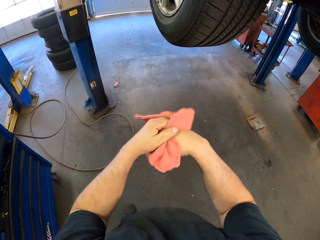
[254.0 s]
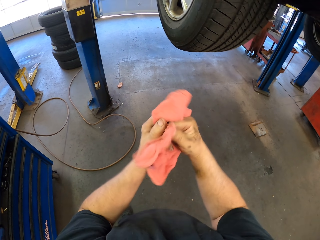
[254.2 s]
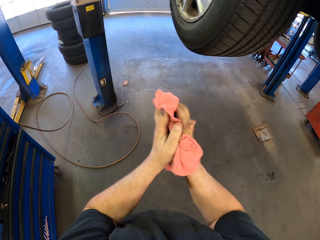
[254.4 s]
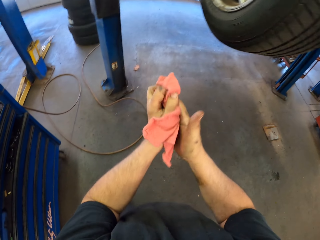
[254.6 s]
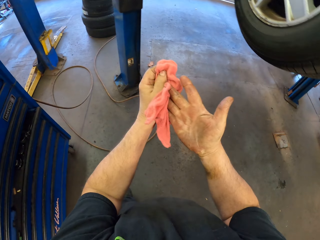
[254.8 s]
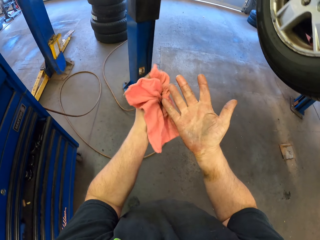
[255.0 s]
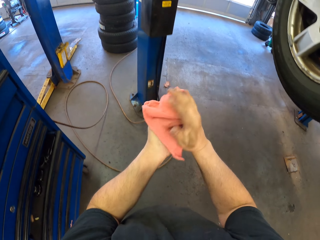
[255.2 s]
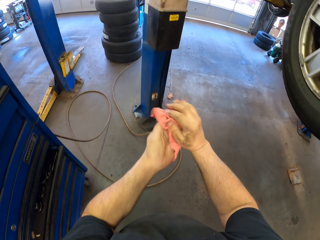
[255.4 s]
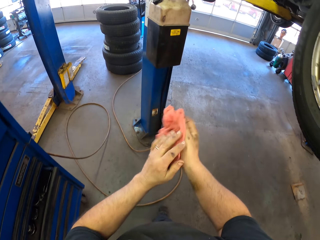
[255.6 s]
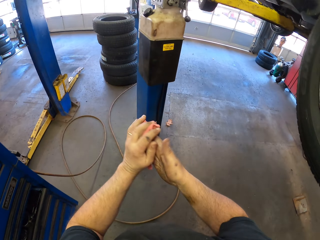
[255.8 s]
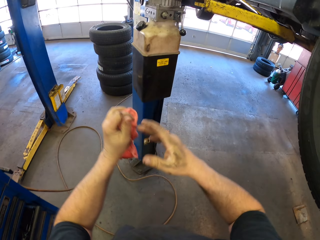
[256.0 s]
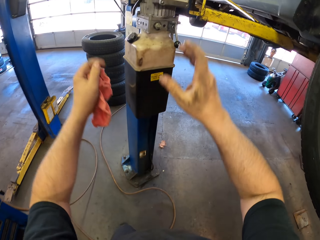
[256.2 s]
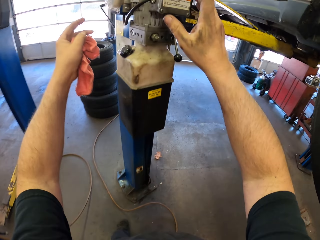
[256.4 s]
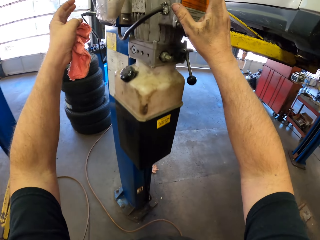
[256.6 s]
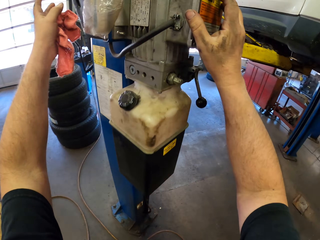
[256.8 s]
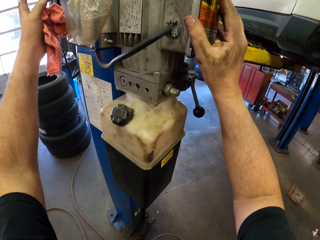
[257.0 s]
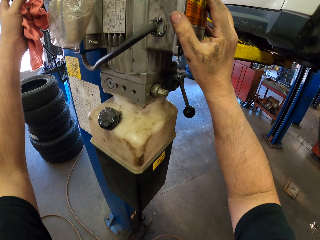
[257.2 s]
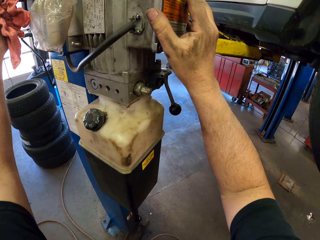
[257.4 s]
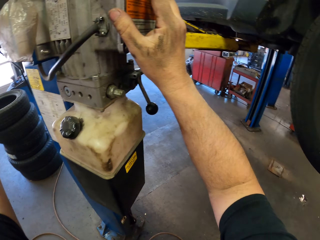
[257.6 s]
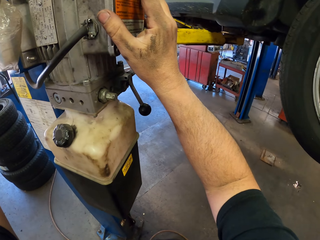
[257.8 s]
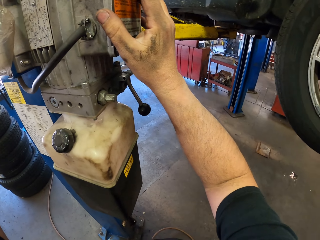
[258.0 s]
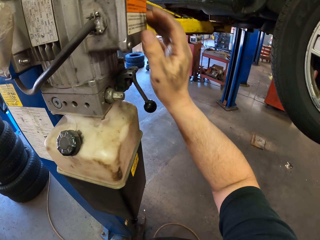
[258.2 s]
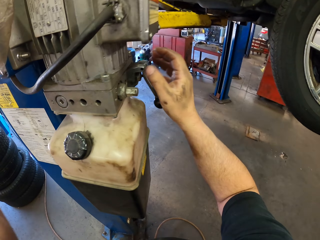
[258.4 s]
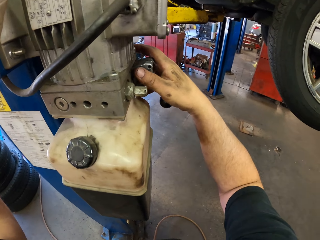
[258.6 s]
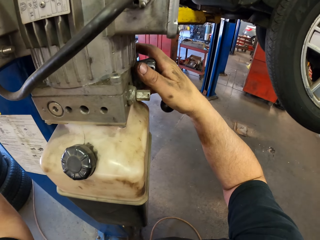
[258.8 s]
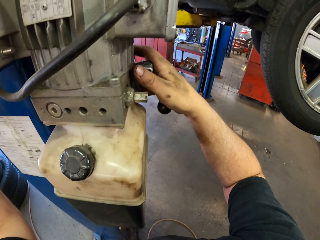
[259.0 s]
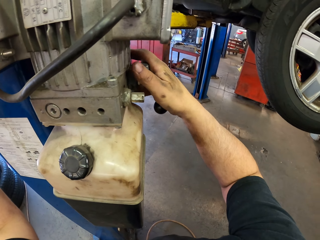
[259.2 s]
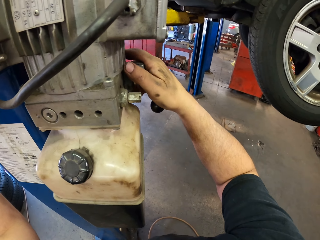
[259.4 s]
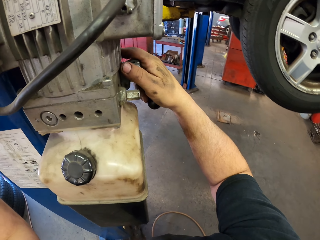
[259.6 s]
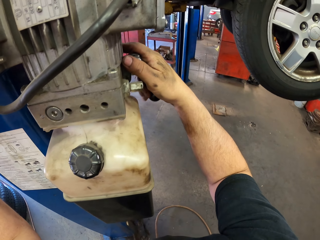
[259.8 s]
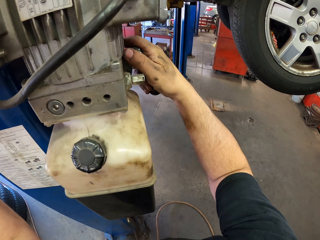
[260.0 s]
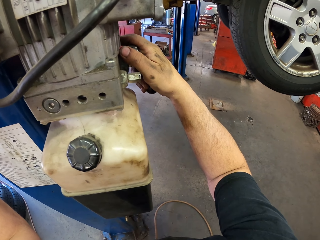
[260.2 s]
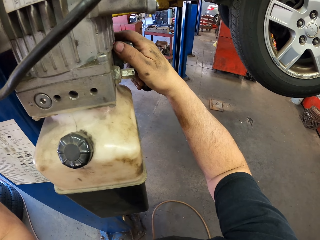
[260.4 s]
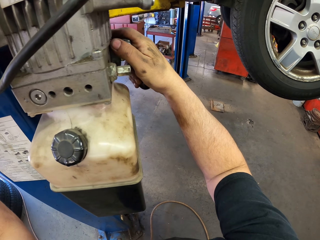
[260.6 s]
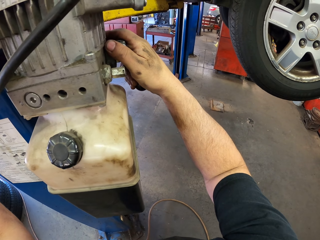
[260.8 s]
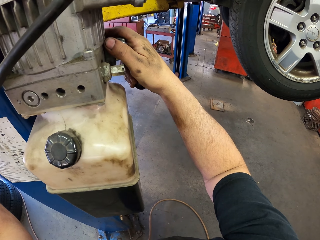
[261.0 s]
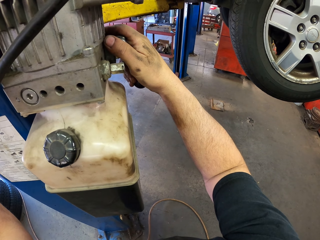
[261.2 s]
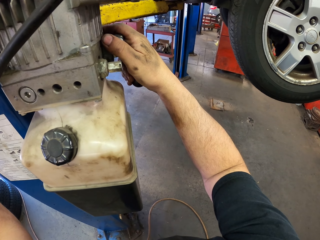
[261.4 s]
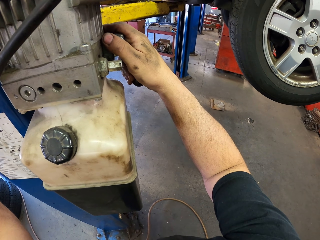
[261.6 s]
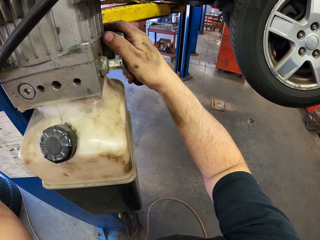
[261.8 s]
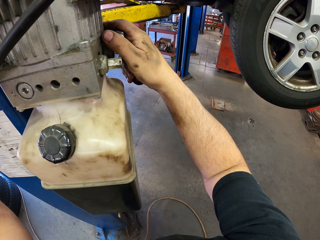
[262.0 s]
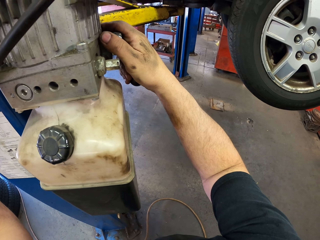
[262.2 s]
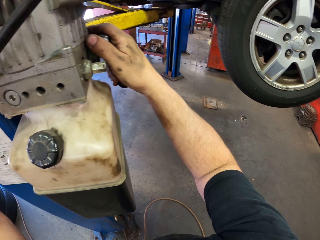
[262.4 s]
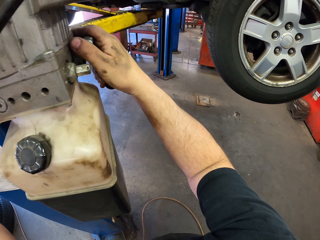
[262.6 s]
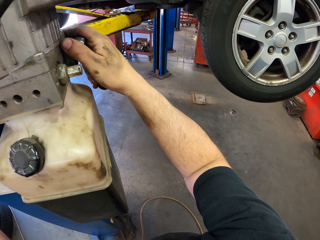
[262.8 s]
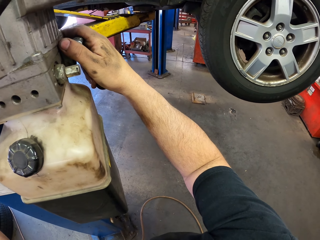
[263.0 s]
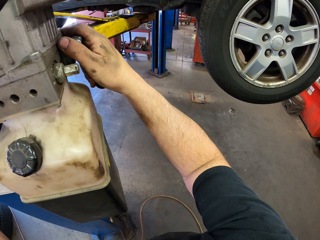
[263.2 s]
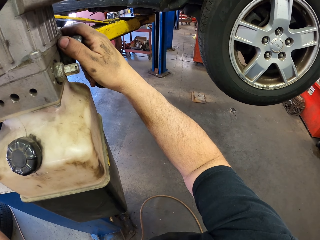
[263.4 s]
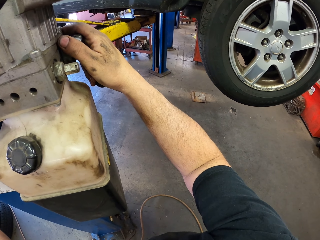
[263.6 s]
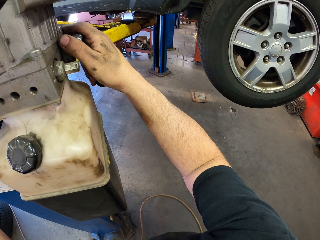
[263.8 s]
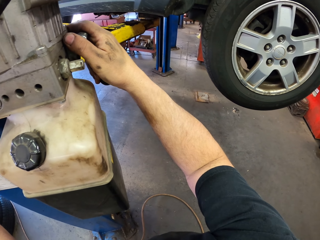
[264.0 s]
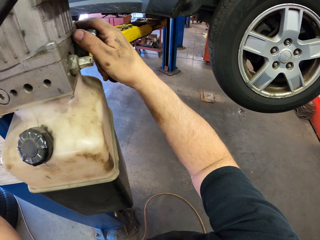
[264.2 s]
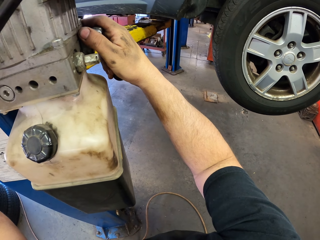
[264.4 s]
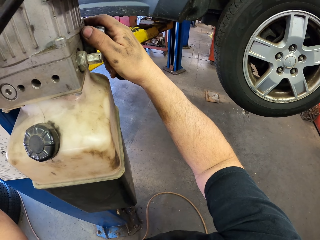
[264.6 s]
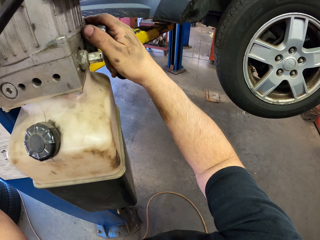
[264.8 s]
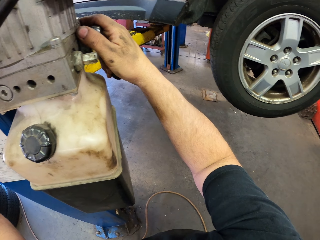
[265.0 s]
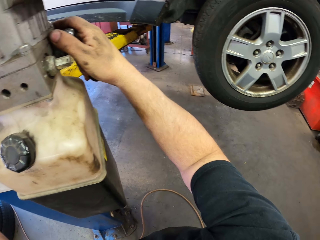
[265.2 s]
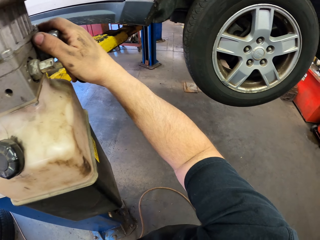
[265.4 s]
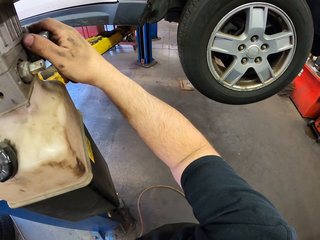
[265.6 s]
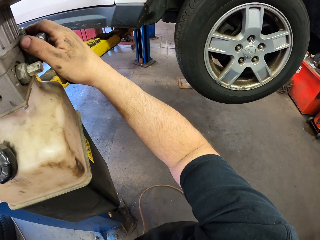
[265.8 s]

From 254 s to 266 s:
The camera wearer fixes something with both hands. They operate the bar lifter.

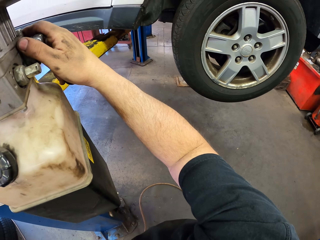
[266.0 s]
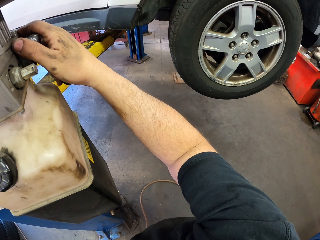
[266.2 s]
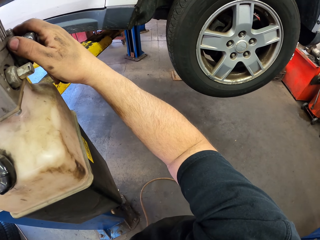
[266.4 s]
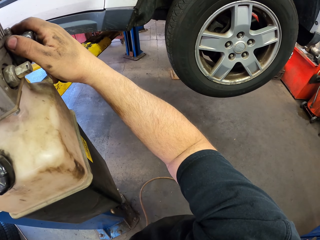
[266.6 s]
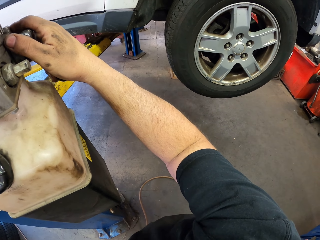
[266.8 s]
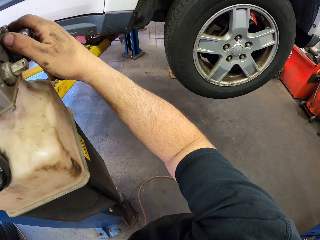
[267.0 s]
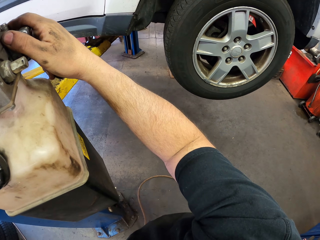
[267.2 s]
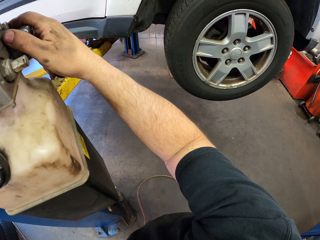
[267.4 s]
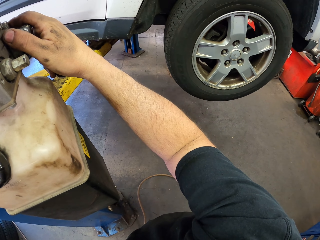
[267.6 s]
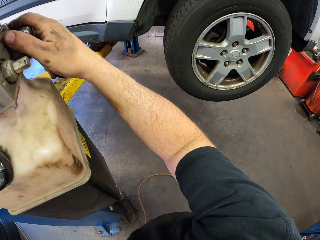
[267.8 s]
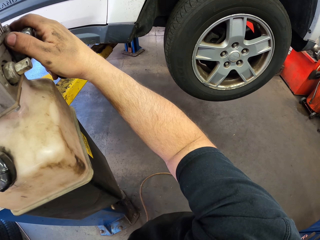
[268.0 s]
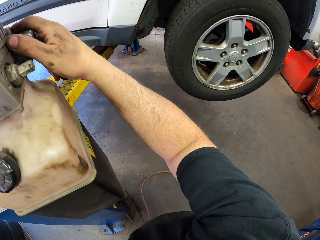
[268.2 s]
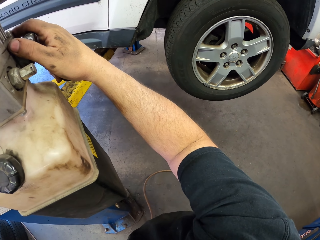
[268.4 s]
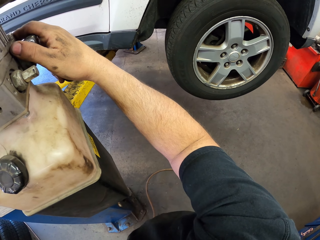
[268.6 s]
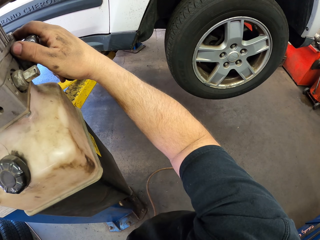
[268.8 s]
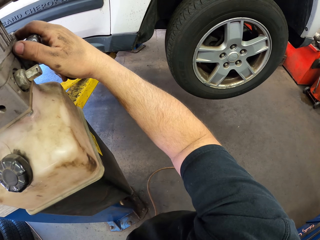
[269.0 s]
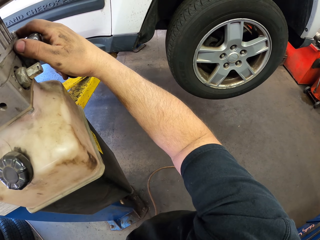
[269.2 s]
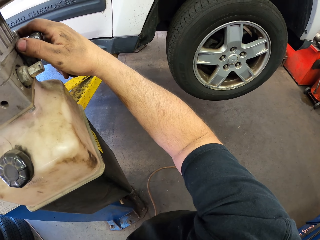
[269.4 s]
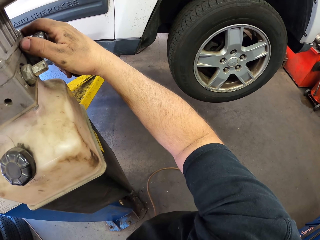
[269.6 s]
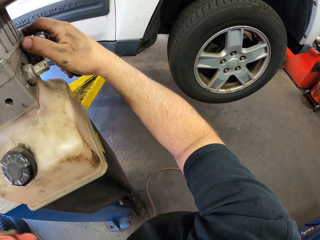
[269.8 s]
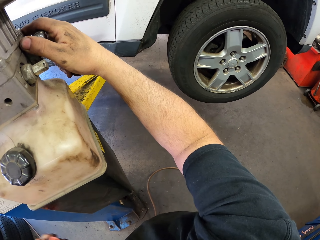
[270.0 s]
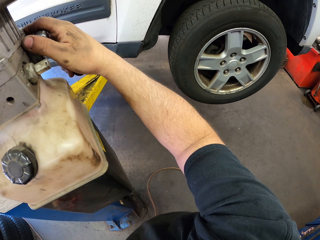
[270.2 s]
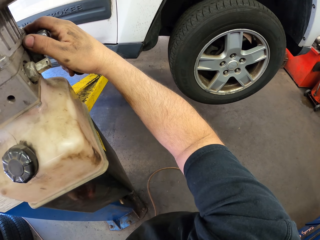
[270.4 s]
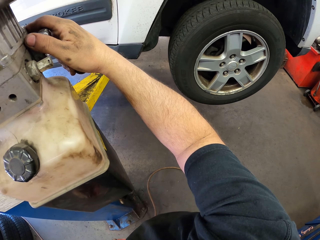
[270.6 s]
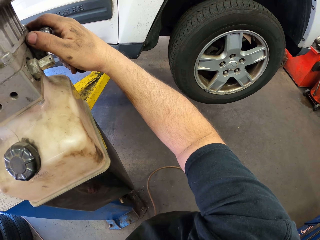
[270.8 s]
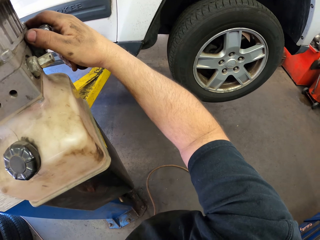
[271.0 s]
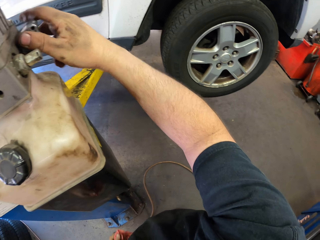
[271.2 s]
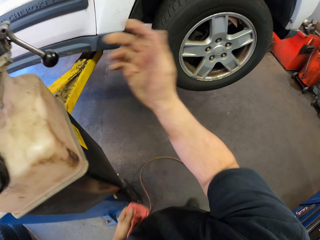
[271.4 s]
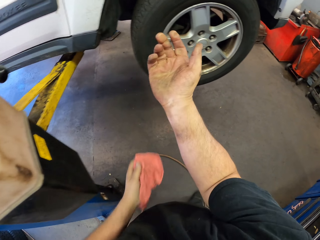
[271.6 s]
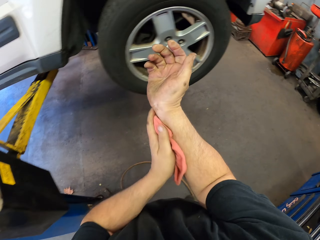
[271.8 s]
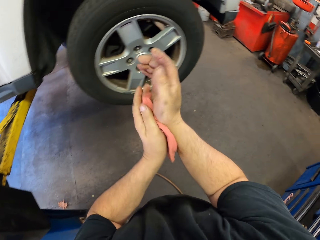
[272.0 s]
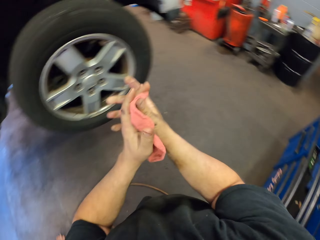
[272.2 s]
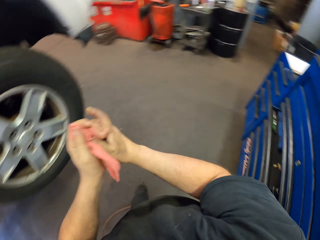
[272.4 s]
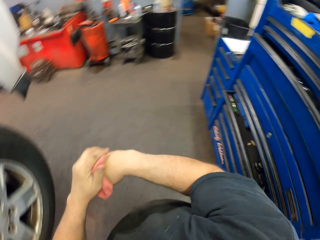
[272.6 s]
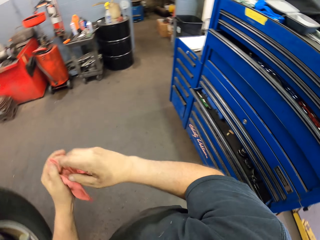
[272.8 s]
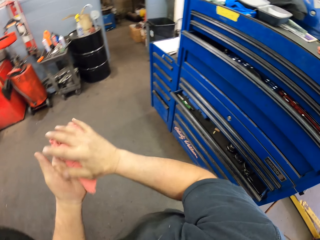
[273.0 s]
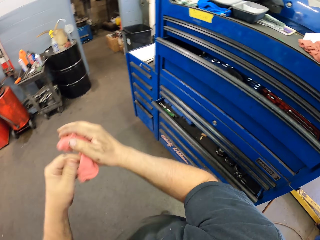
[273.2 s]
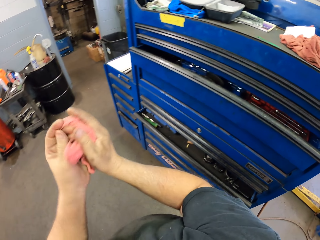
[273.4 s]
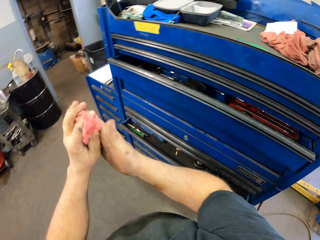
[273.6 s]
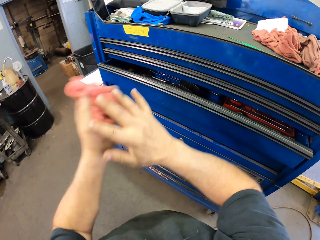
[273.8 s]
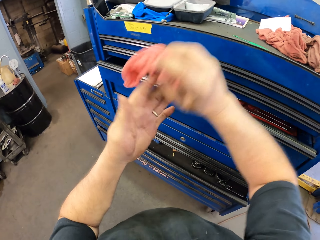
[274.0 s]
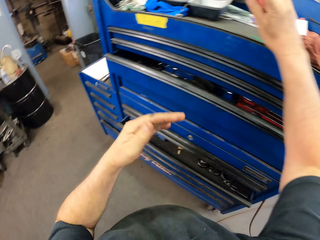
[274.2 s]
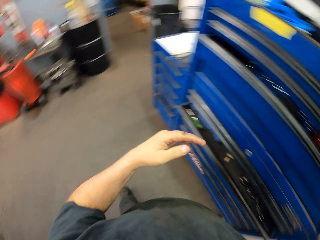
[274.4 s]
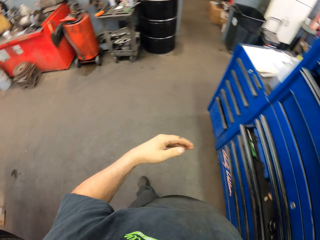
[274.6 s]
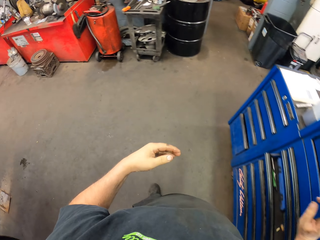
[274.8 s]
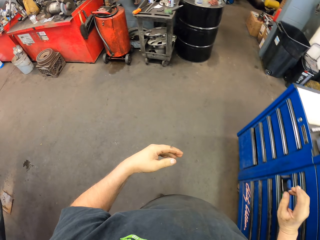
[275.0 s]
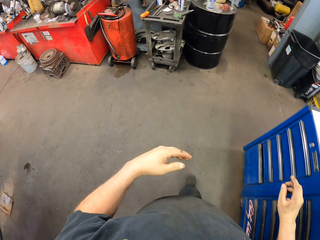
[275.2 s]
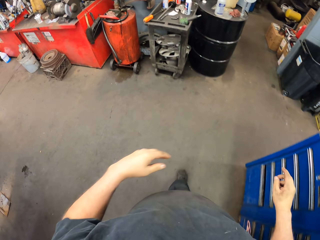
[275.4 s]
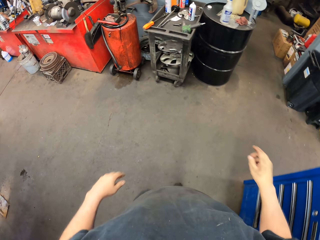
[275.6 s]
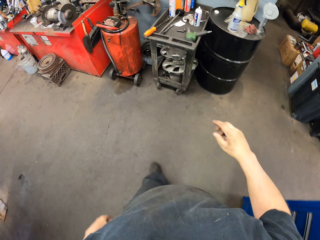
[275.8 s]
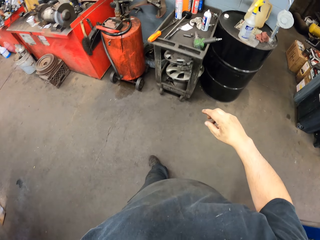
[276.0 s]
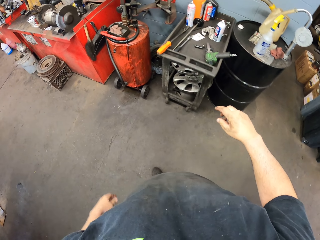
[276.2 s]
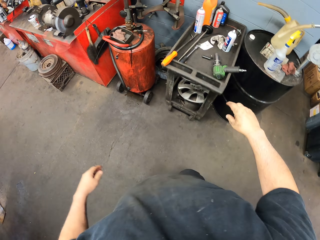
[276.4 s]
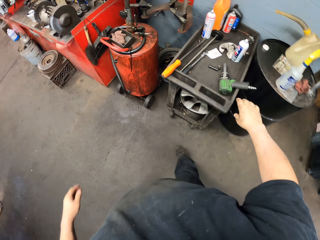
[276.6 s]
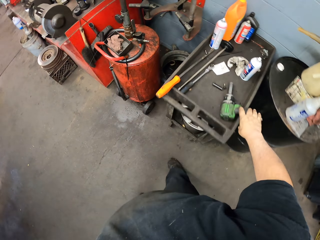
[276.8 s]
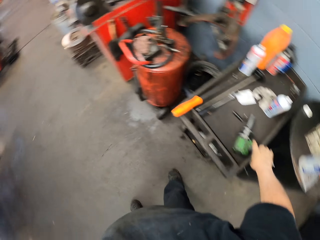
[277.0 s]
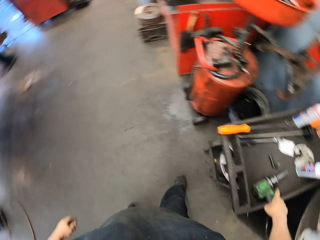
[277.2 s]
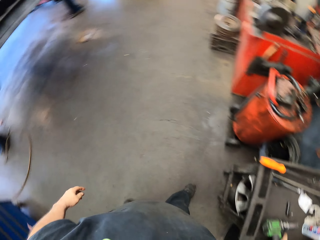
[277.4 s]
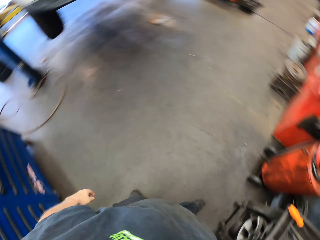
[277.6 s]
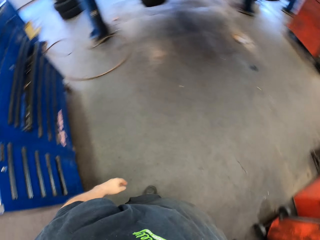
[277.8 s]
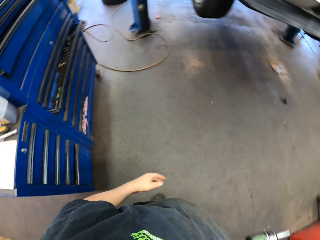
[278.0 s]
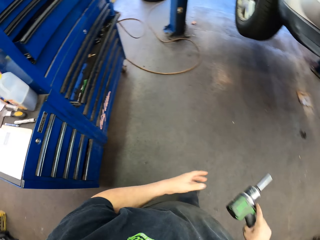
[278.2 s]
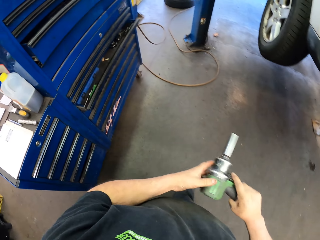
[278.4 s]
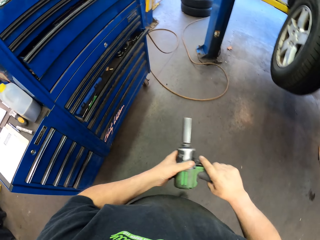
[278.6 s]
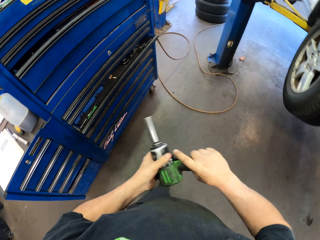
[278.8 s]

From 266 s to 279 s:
The camera wearer wipes his hand with the towel. He puts the towel on the cabinet. He walks in the room. He picks up the drilling machine from the table. He turns around.
